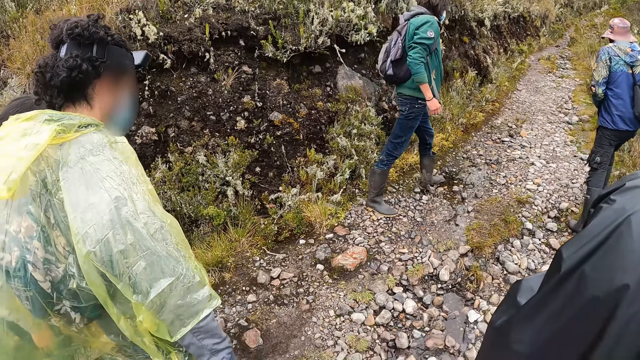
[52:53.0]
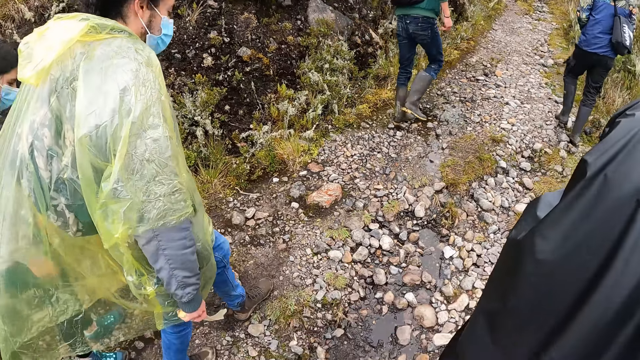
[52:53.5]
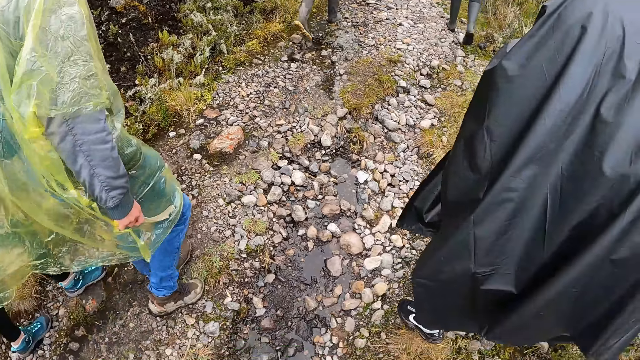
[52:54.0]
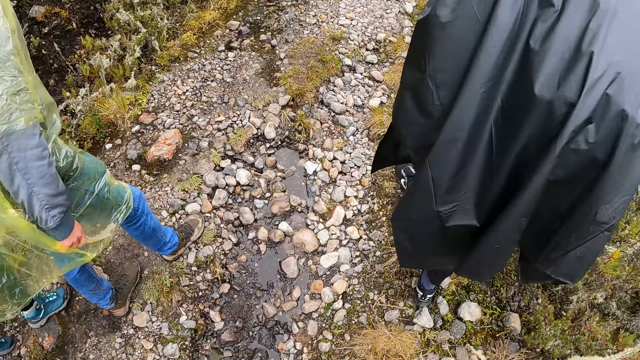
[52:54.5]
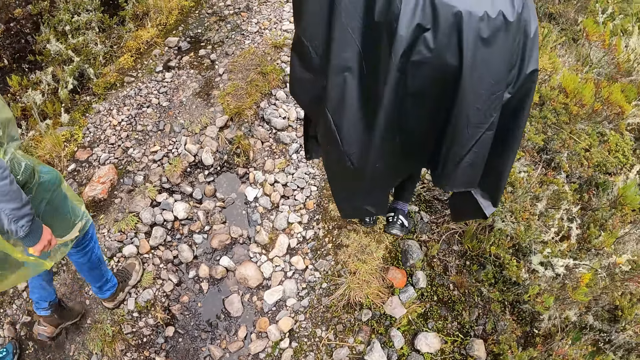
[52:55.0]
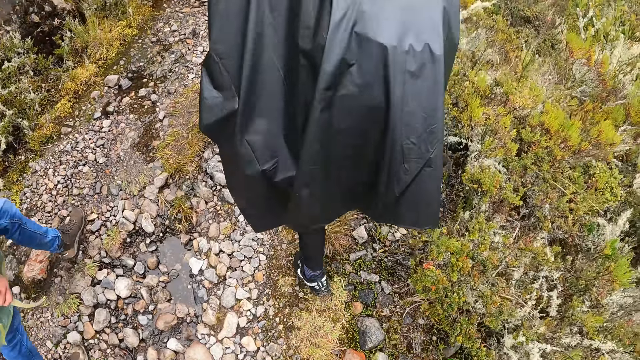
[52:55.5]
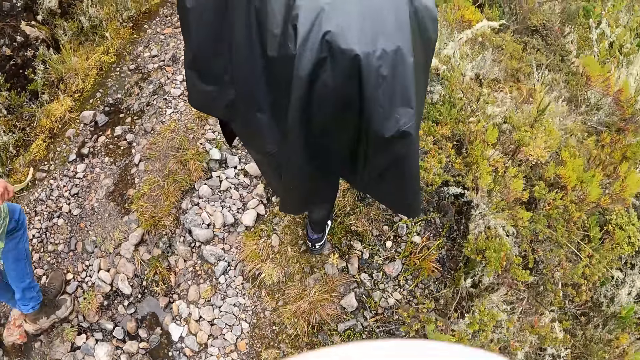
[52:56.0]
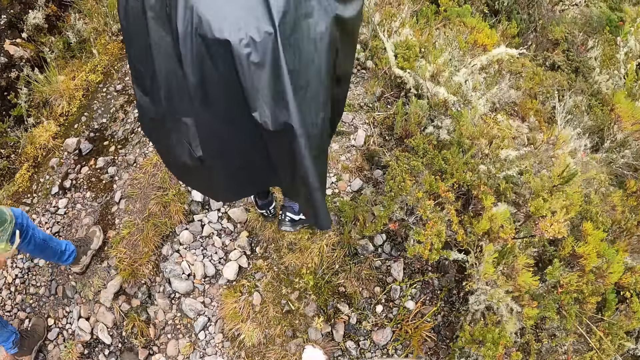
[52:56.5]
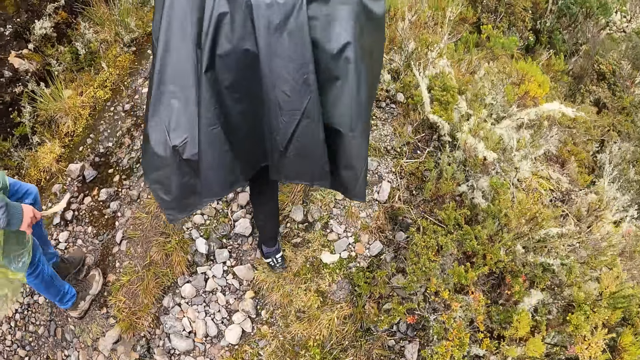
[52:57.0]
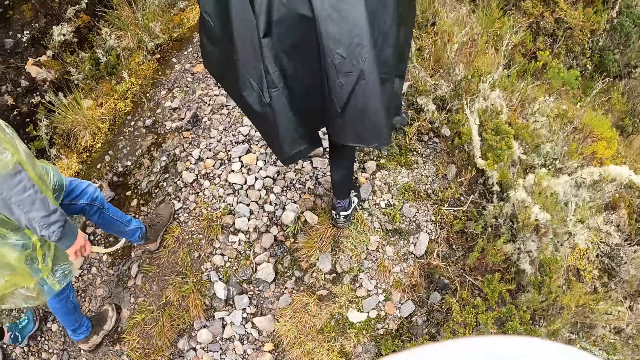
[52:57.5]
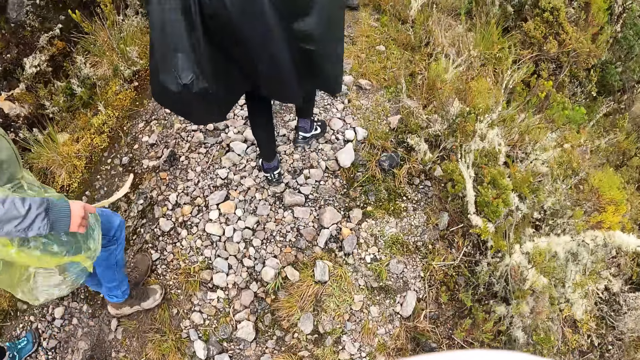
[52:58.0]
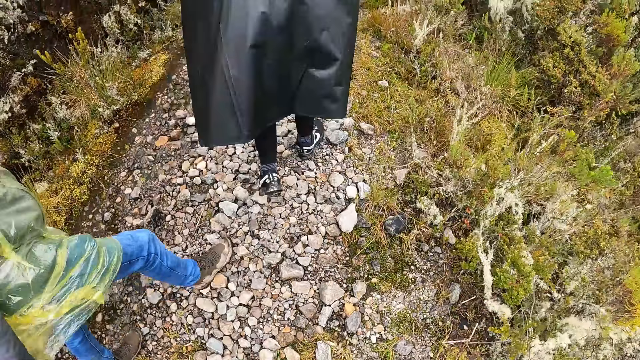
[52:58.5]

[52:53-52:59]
The camera wearer walks in the field.

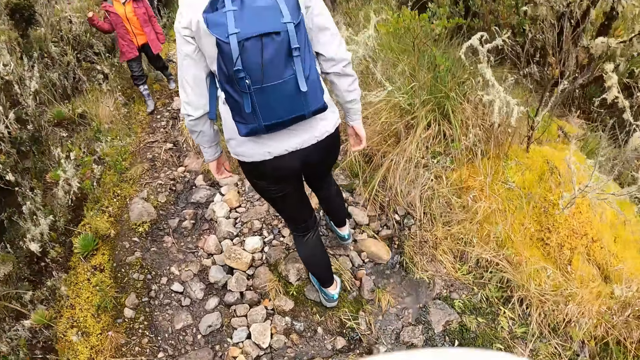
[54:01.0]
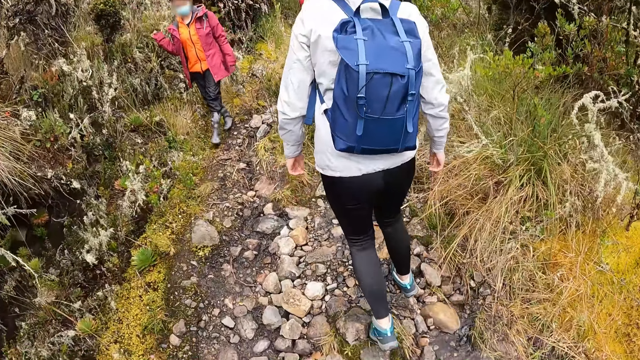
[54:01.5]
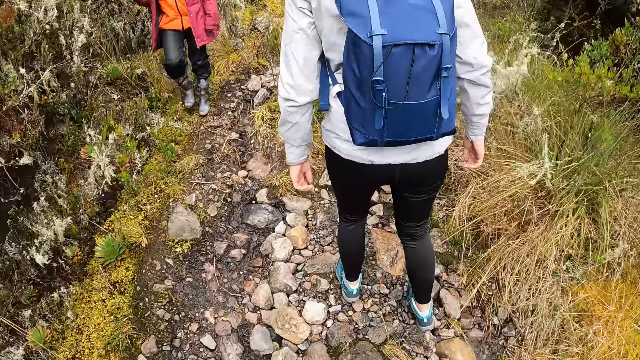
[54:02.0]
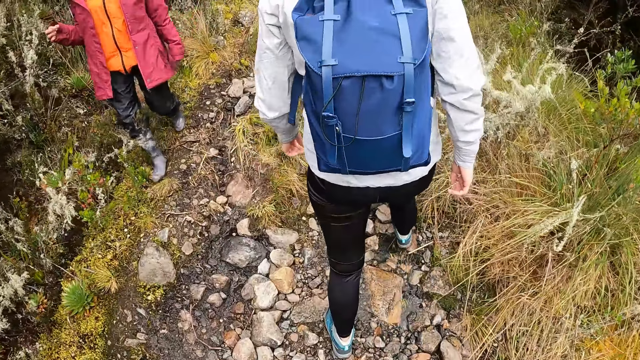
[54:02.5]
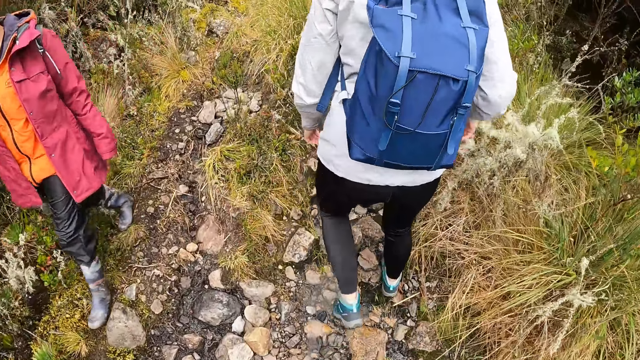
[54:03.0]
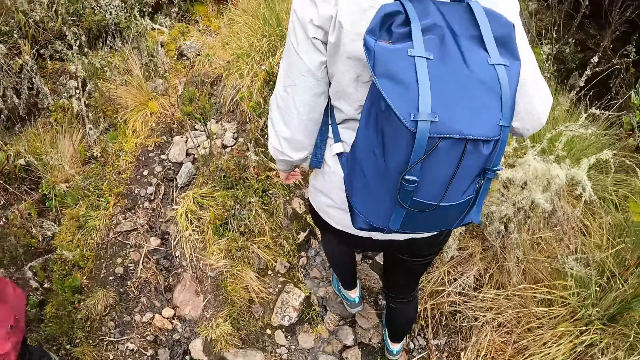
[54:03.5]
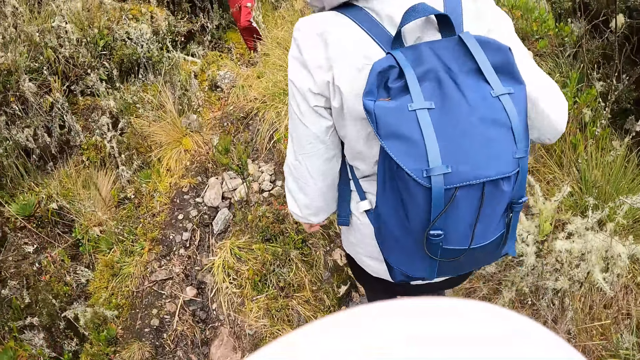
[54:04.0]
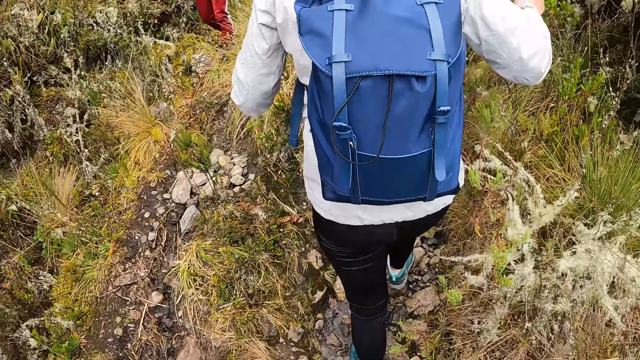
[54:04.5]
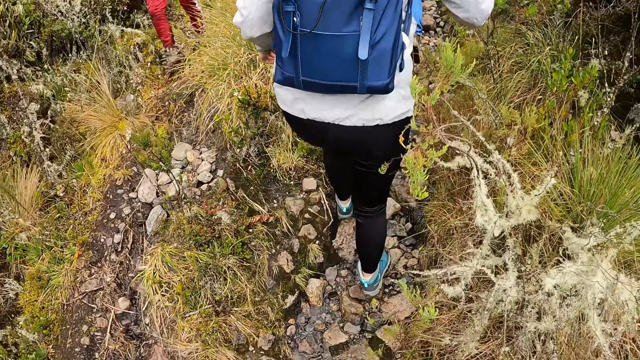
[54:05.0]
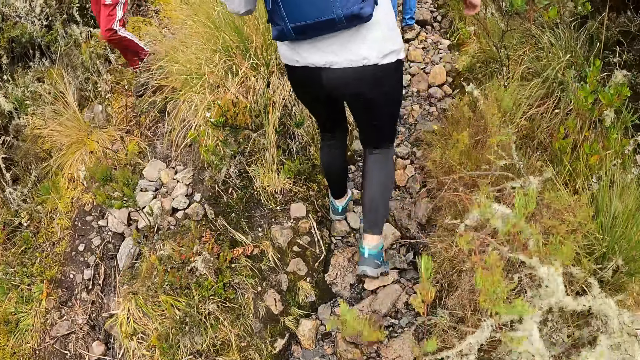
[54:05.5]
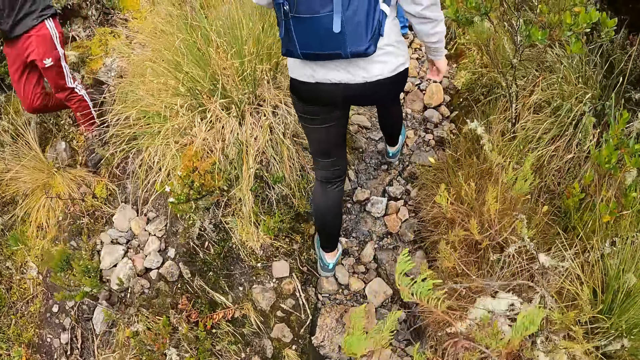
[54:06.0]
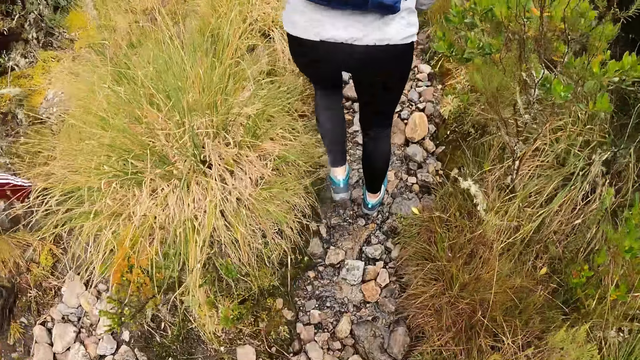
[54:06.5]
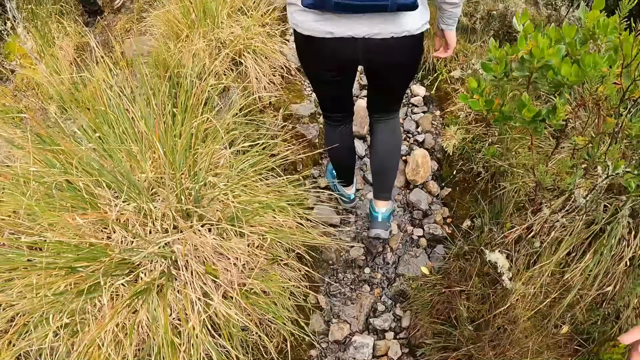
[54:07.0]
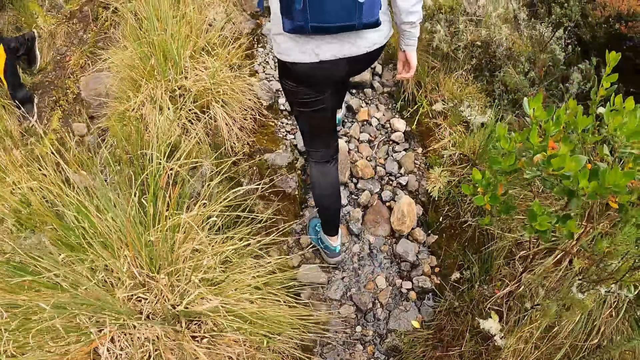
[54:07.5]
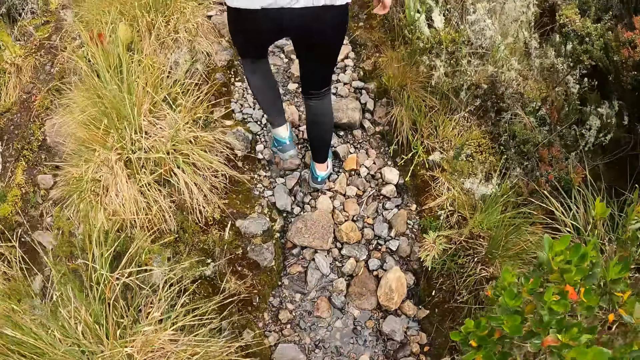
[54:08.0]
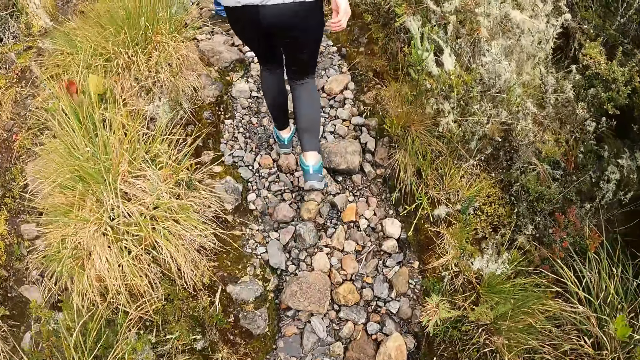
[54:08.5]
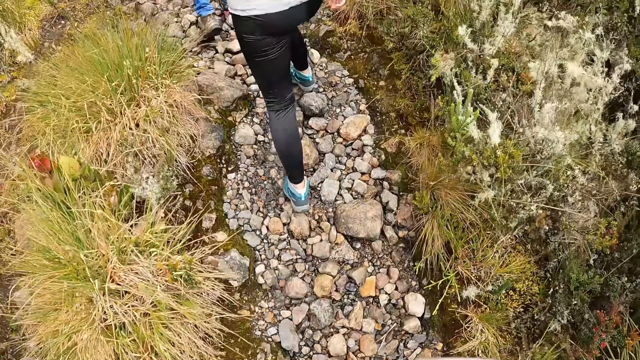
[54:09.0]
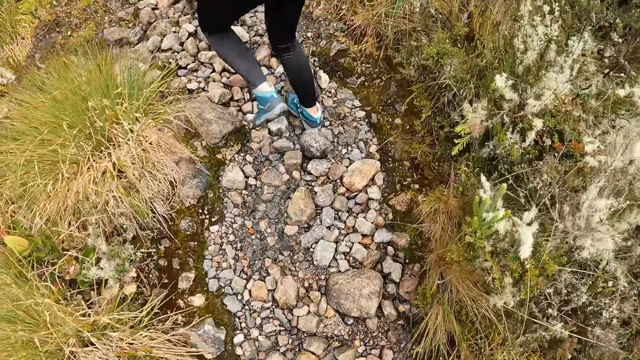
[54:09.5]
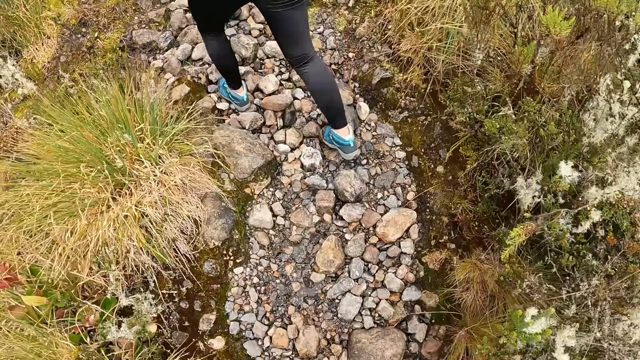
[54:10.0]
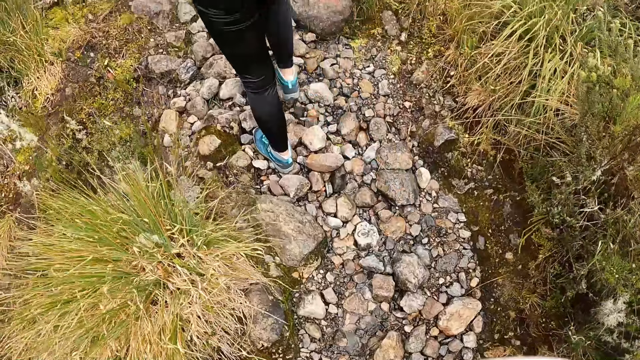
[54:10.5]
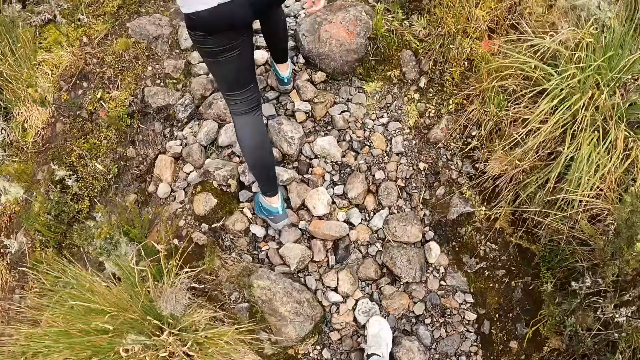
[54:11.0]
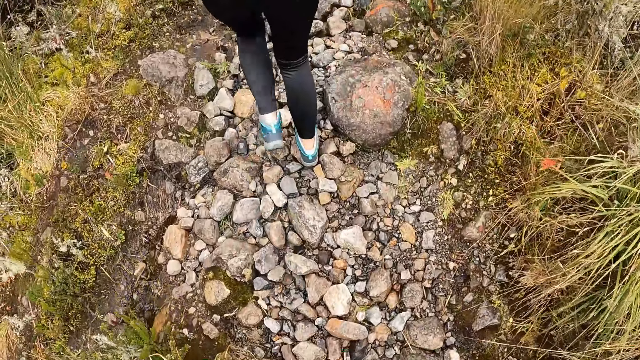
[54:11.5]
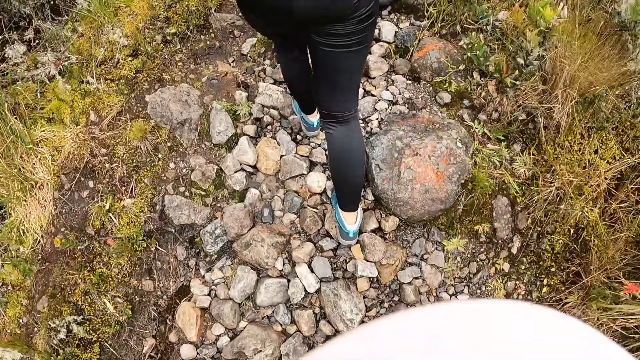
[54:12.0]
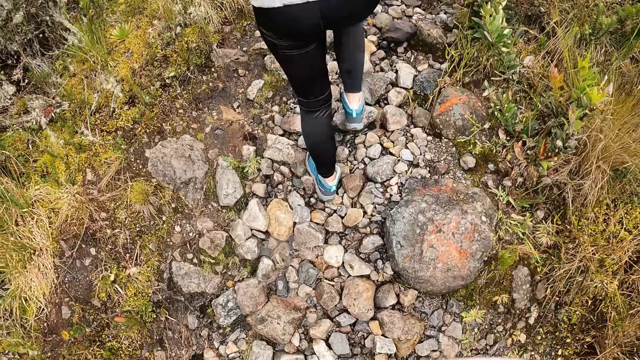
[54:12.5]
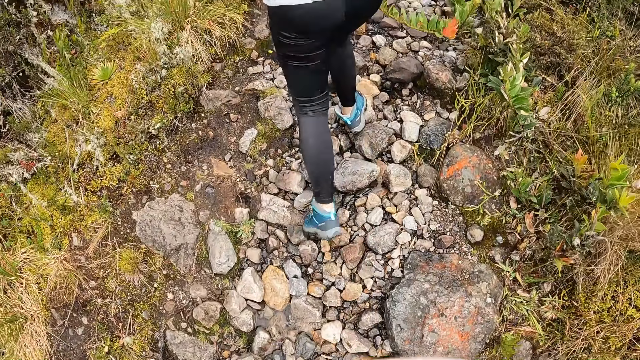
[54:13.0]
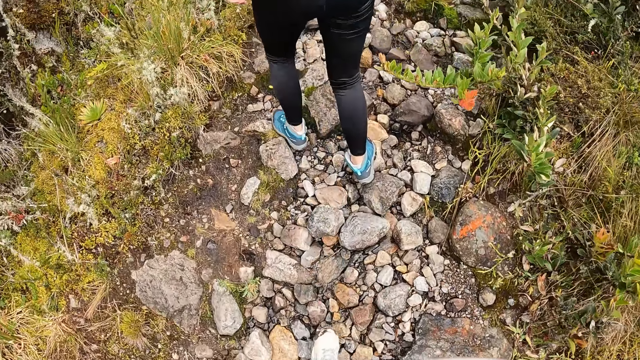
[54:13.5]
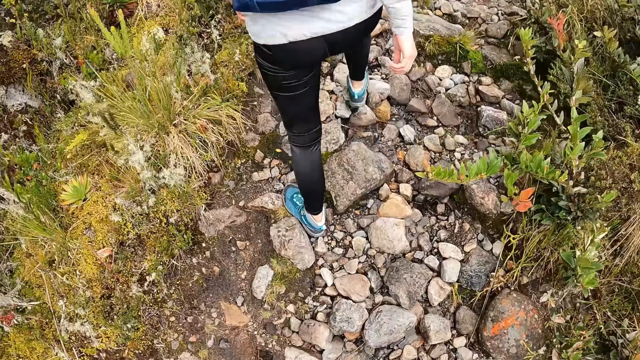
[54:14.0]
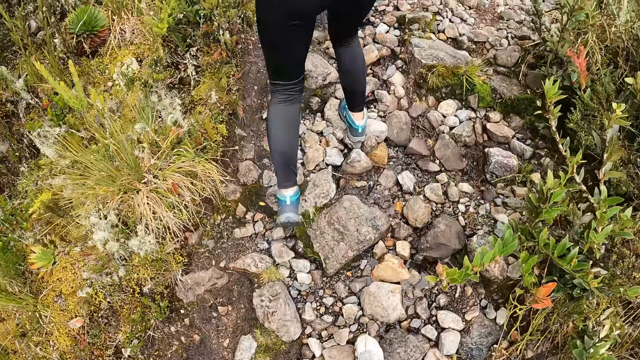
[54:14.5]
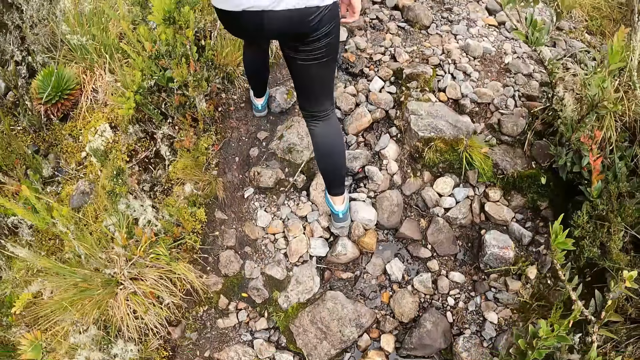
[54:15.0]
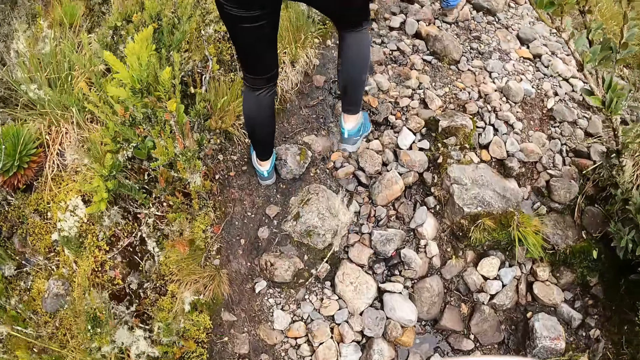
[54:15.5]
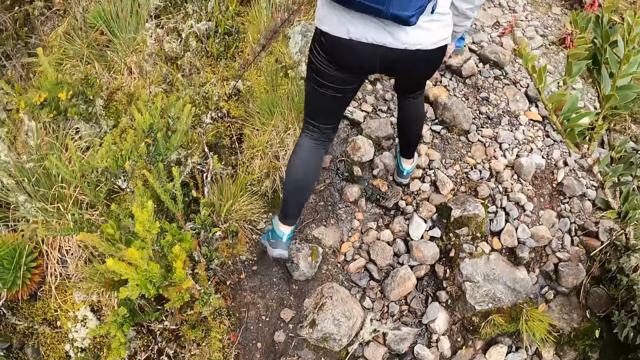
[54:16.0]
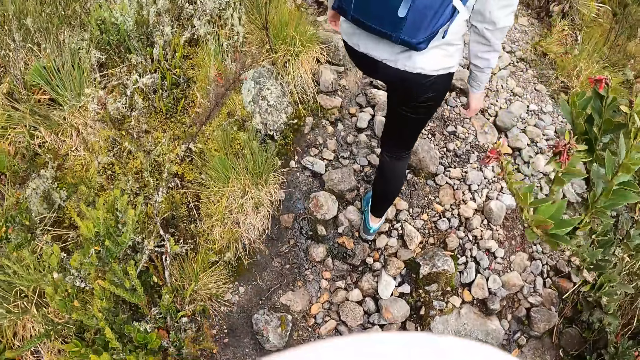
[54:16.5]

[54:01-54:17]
The camera wearer walks past a woman. They walk past a man. They walk past another man.
